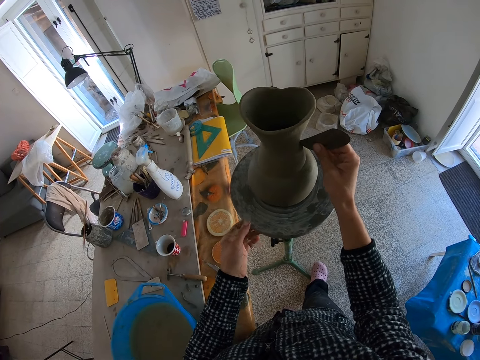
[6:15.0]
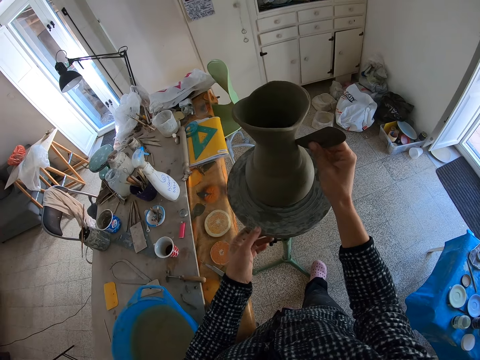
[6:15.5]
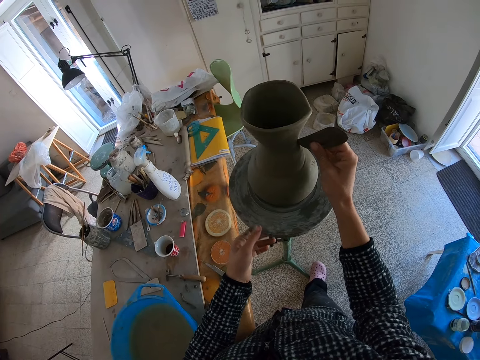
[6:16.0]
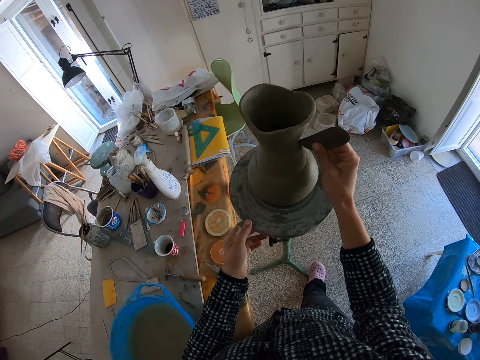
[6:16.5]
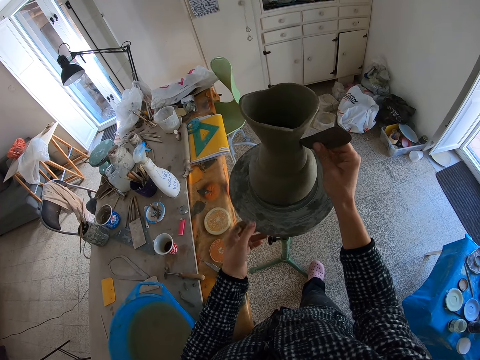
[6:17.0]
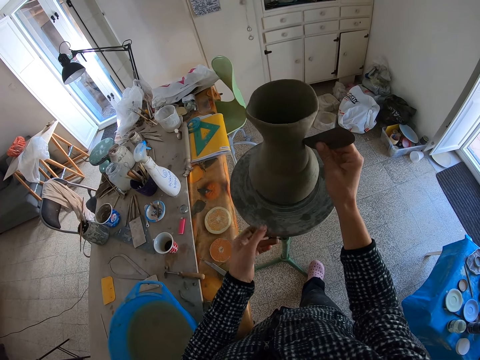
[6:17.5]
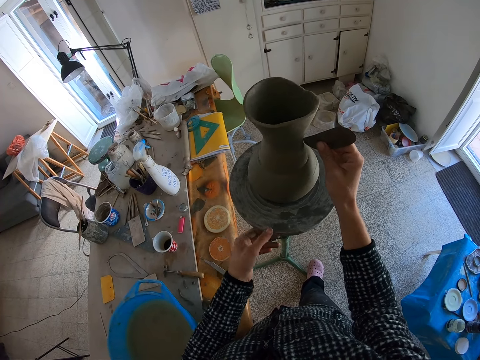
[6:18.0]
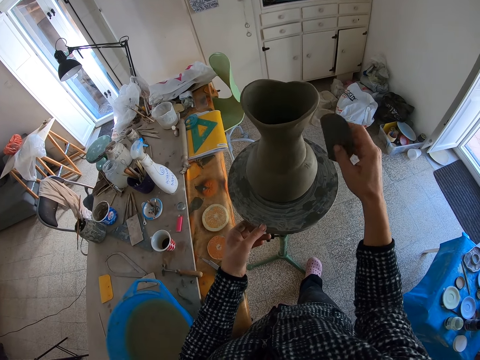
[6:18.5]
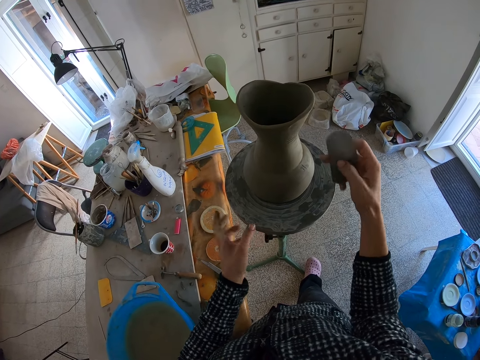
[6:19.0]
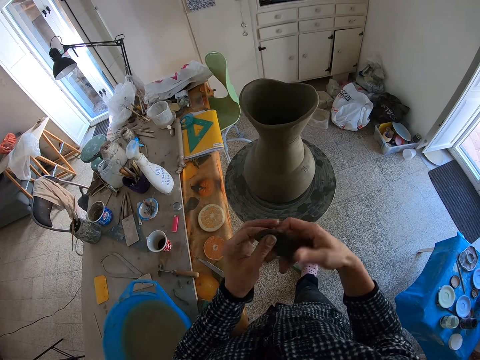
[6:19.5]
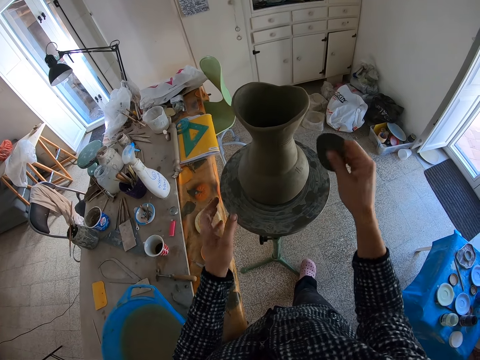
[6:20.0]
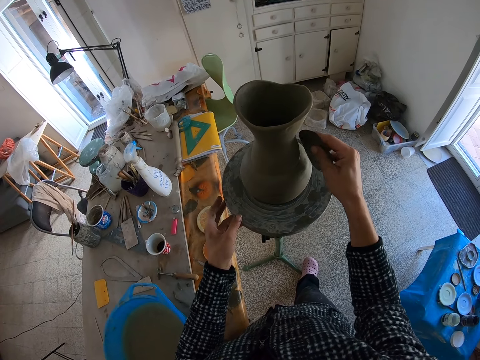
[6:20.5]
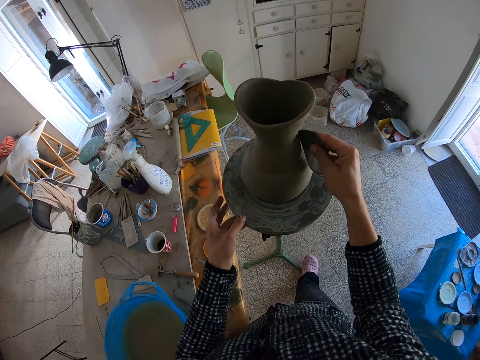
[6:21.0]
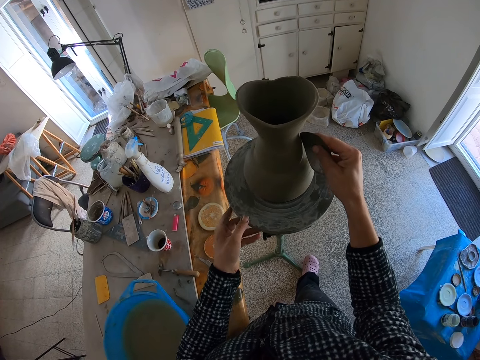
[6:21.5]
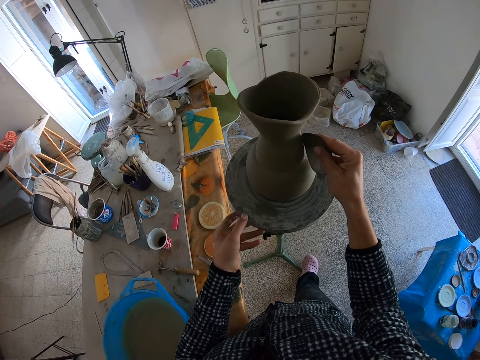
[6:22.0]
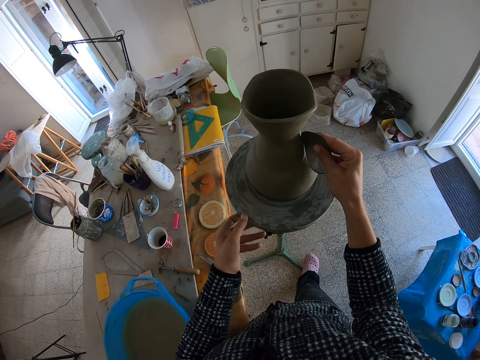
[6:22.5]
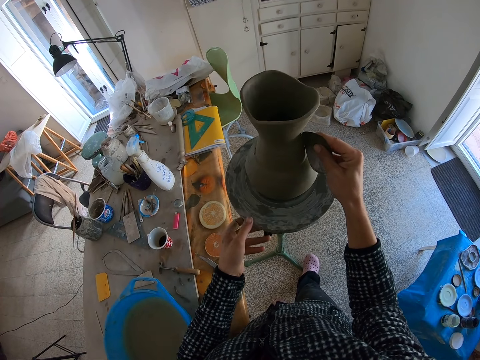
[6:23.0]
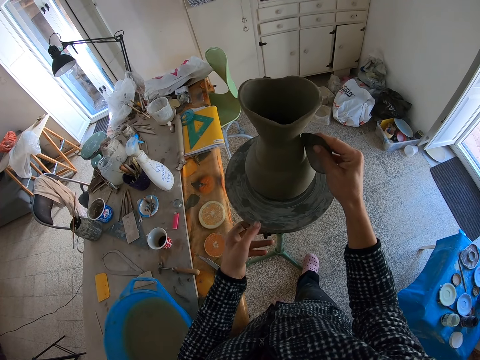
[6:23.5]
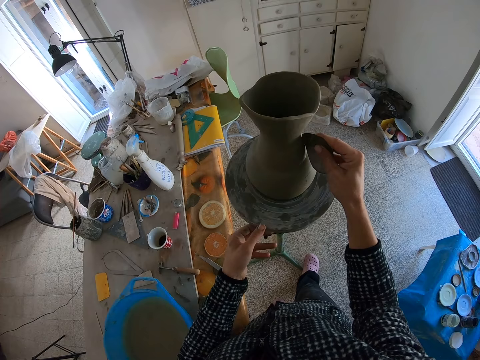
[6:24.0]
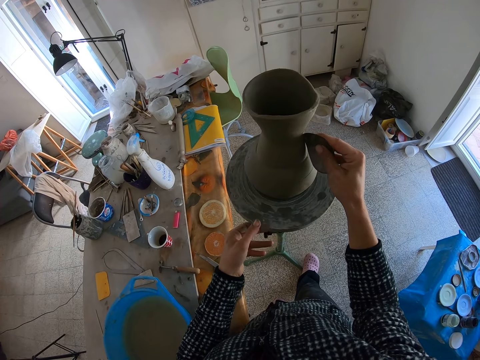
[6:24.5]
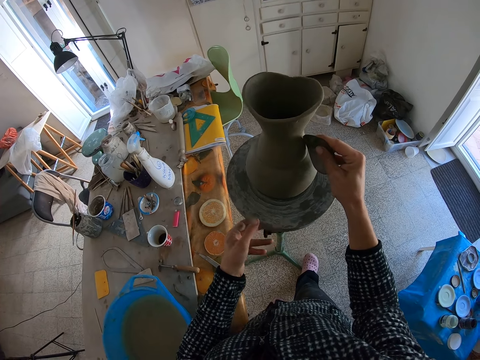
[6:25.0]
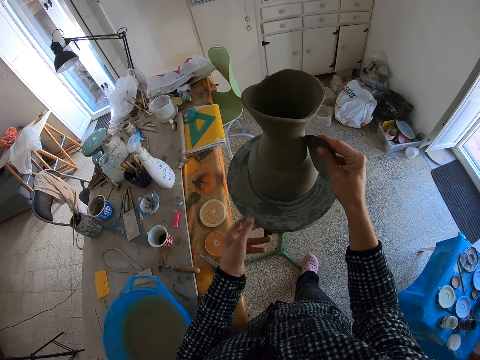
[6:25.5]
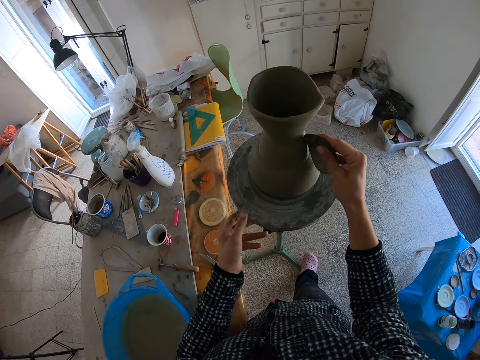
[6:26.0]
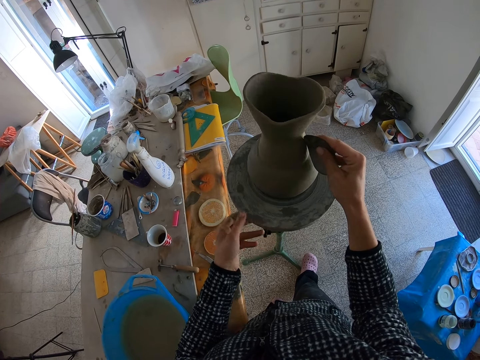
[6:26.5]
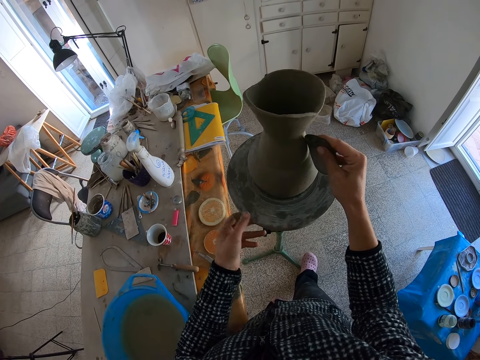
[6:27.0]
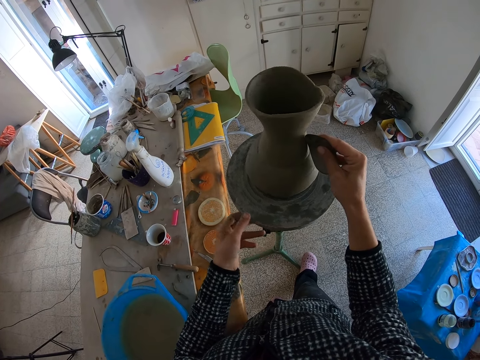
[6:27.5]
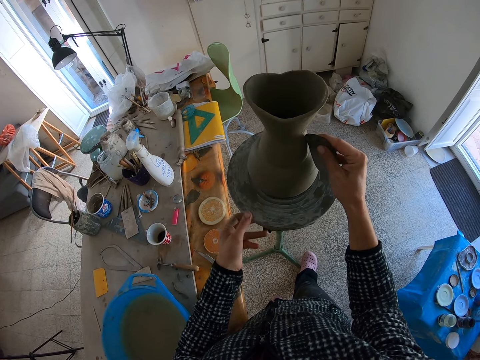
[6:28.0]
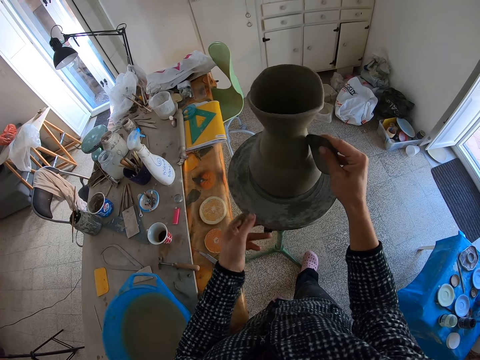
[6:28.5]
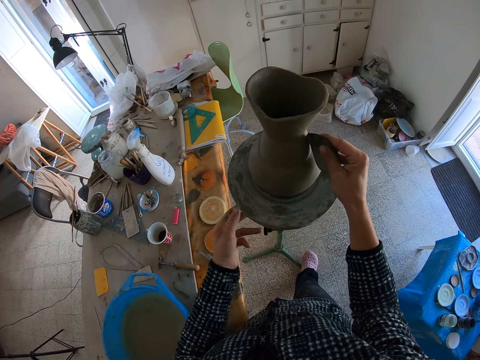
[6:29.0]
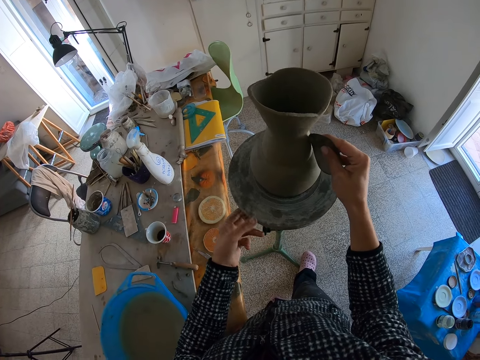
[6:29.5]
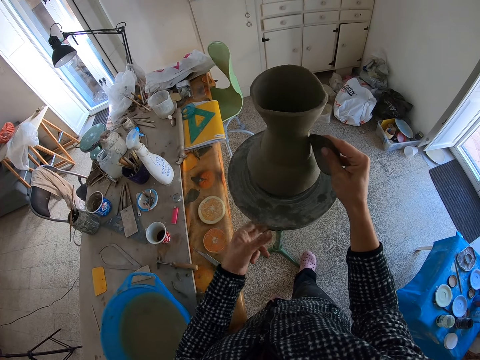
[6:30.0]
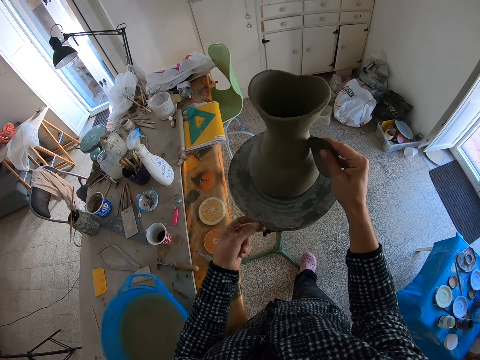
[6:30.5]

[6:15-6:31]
The camera wearer rotates the pottery wheel. She flips the scraper with her hands. She turns the turntable with her left hand and carves the clay vase on the turntable with the scraper in her right hand. She shapes the vase with the scraper. She rotates the pottery wheel.

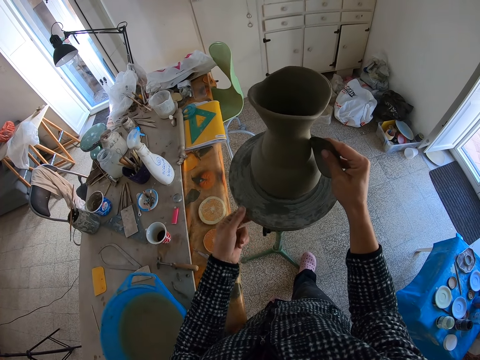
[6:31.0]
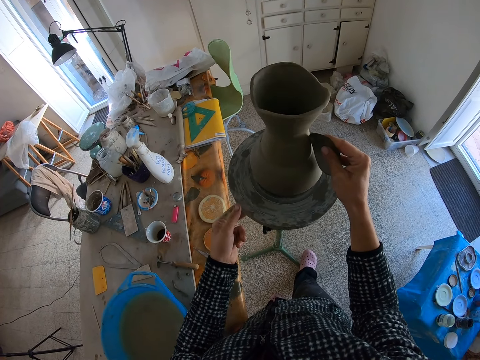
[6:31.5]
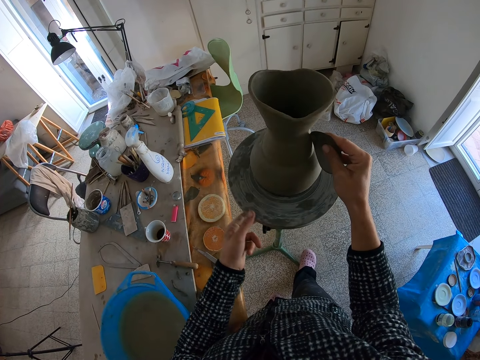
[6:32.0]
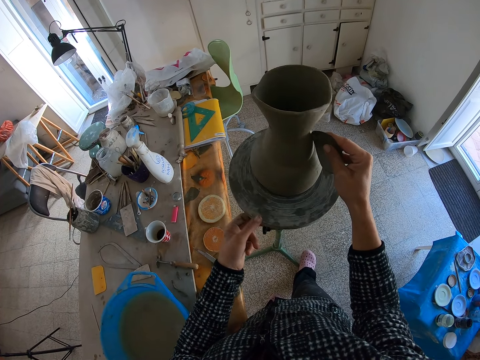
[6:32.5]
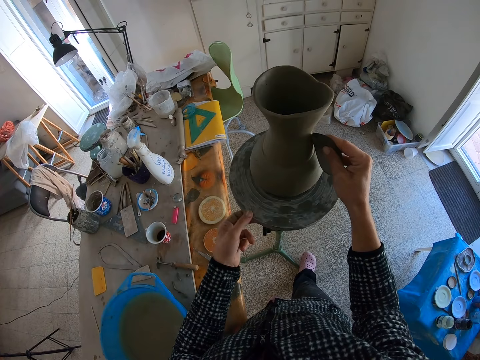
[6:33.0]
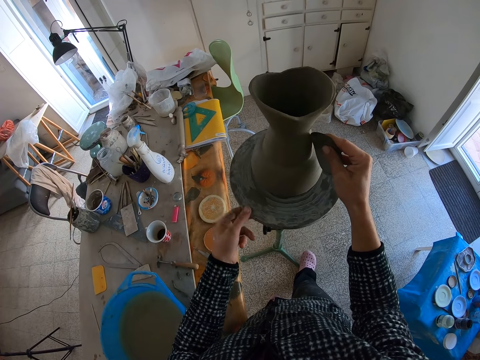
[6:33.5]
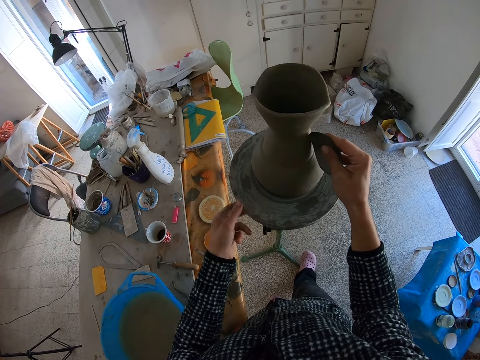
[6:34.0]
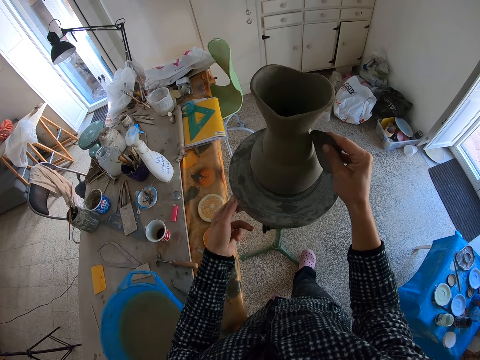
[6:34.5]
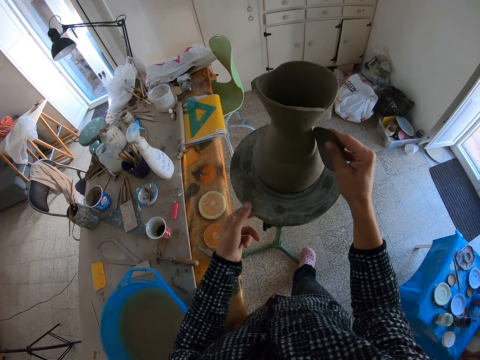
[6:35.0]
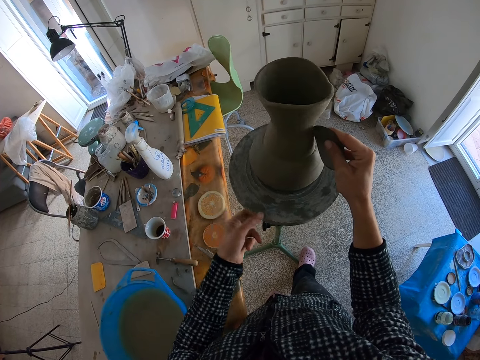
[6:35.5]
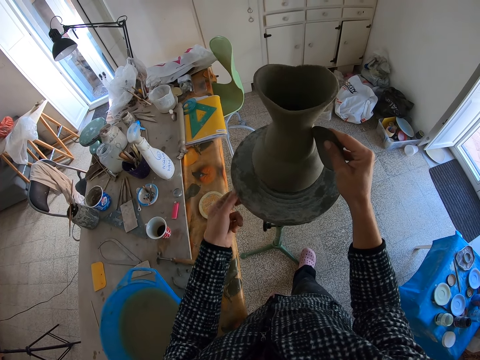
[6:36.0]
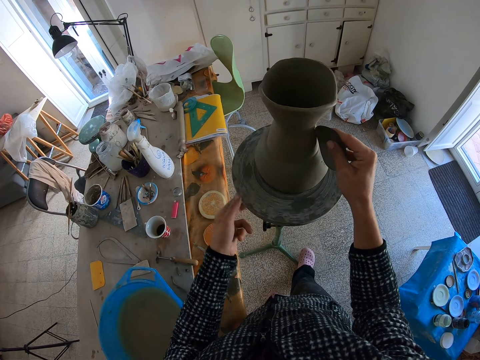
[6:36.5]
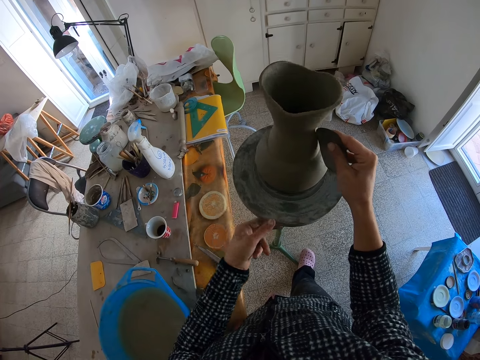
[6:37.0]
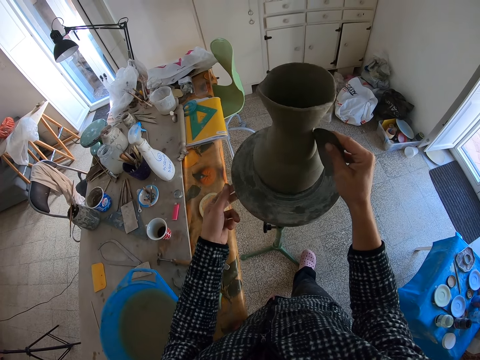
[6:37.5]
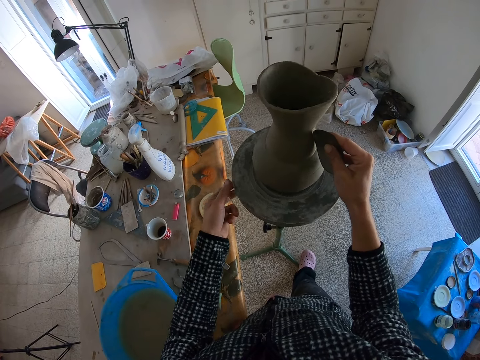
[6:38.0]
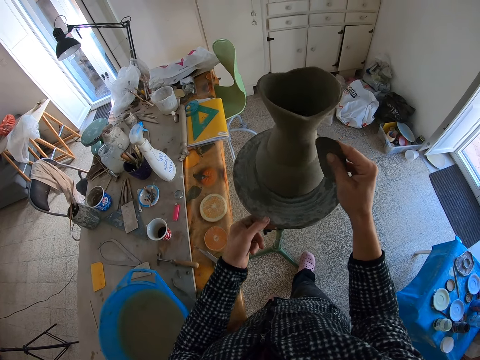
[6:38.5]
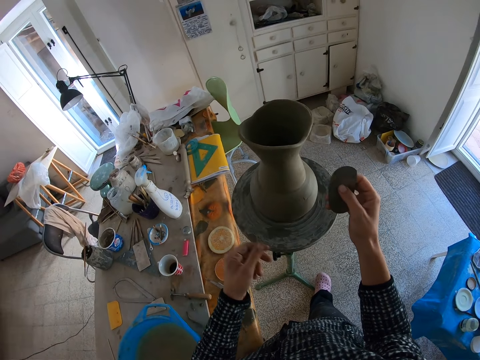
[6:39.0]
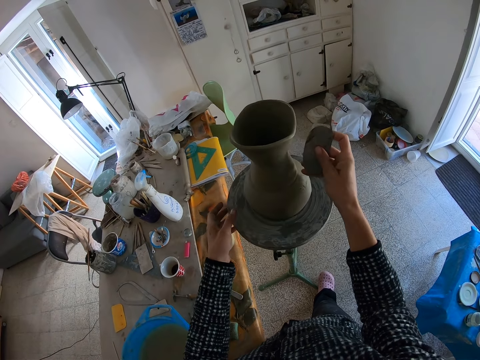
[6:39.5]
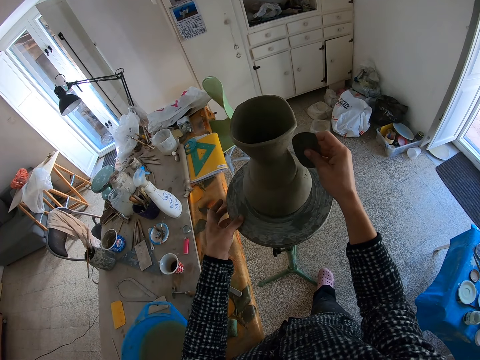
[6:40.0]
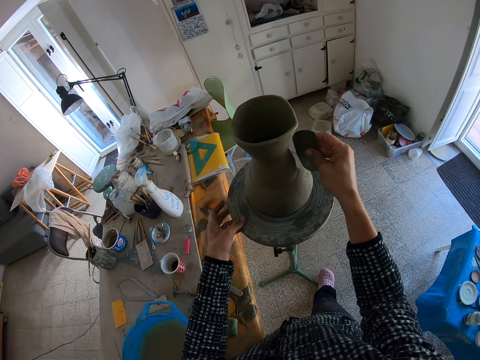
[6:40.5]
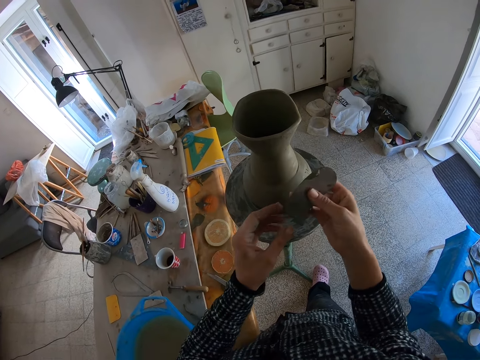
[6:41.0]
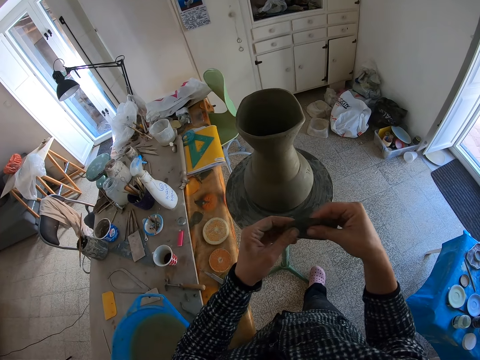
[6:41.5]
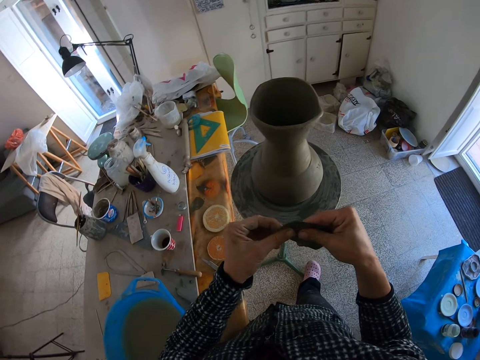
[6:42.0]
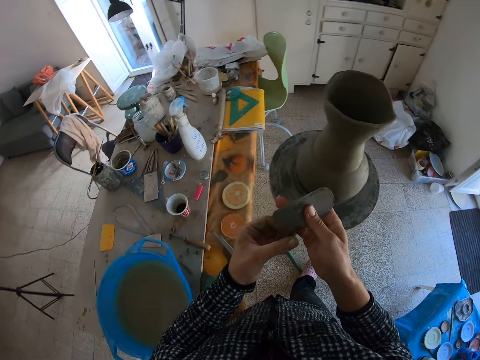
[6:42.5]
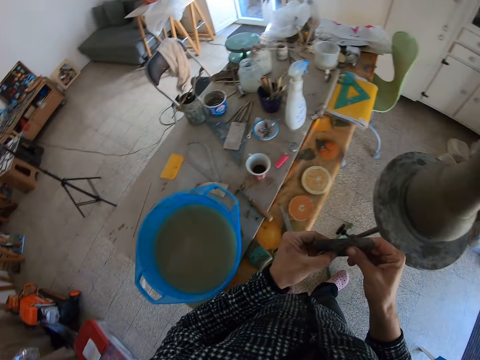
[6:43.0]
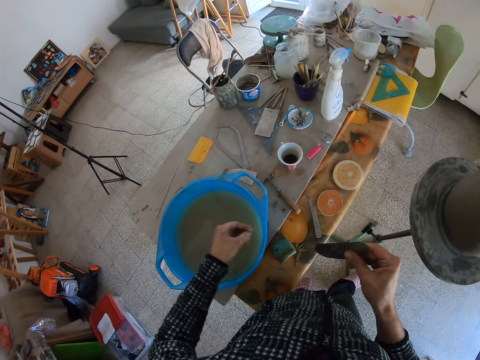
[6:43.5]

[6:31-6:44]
The camera wearer scrapes clay off the scraper in her right hand with her left hand.
